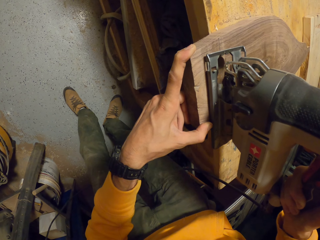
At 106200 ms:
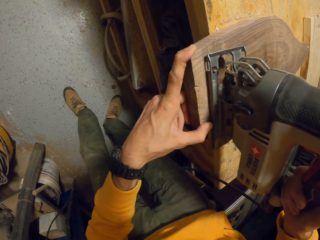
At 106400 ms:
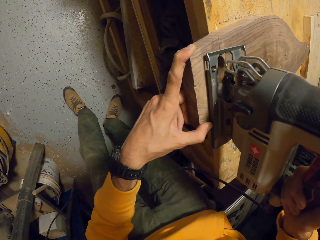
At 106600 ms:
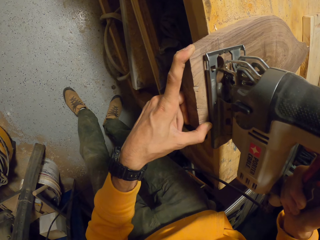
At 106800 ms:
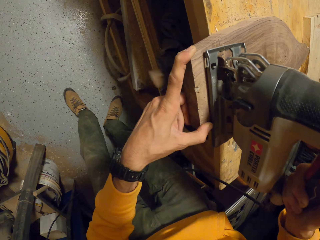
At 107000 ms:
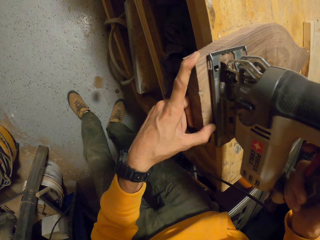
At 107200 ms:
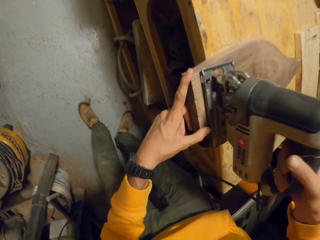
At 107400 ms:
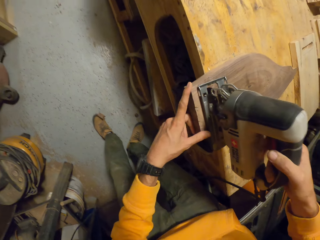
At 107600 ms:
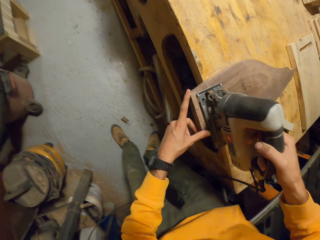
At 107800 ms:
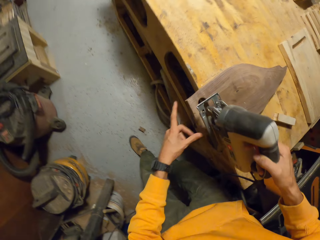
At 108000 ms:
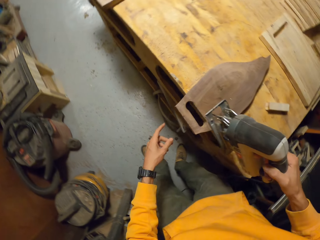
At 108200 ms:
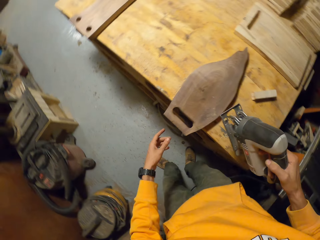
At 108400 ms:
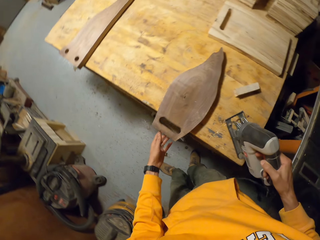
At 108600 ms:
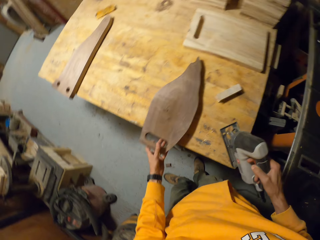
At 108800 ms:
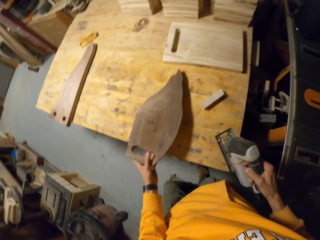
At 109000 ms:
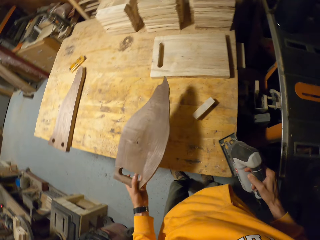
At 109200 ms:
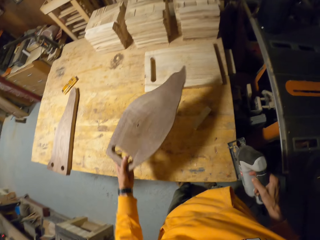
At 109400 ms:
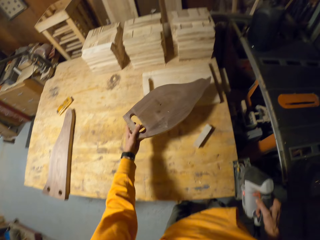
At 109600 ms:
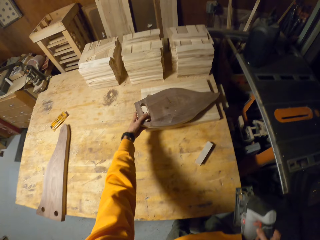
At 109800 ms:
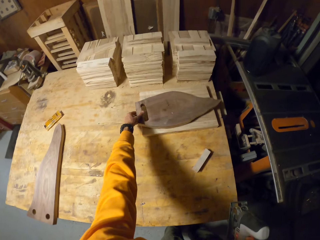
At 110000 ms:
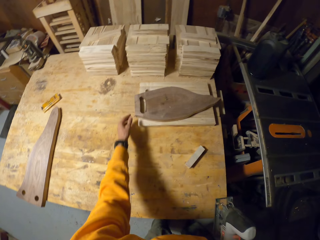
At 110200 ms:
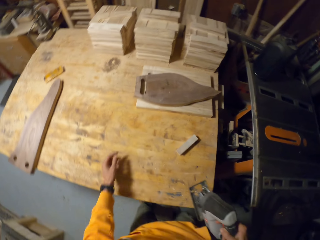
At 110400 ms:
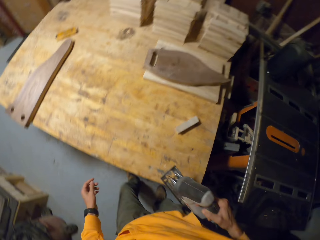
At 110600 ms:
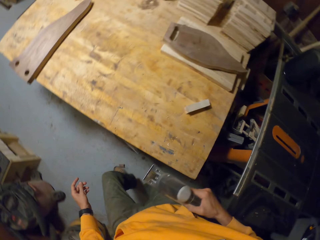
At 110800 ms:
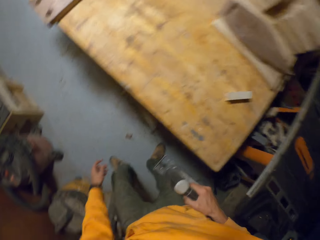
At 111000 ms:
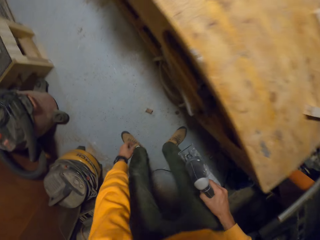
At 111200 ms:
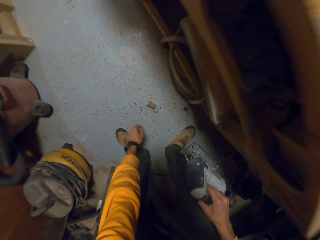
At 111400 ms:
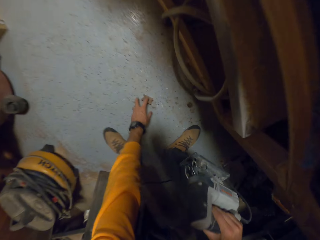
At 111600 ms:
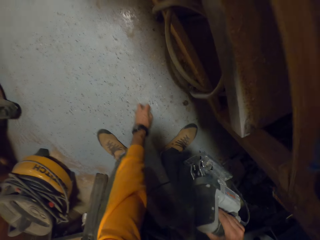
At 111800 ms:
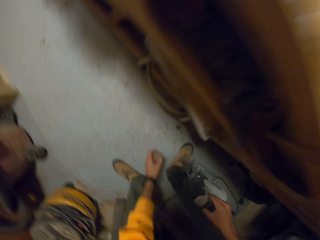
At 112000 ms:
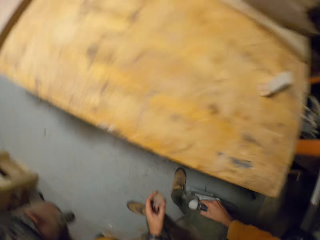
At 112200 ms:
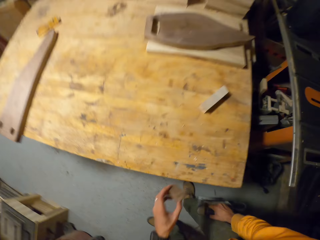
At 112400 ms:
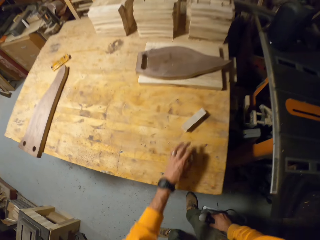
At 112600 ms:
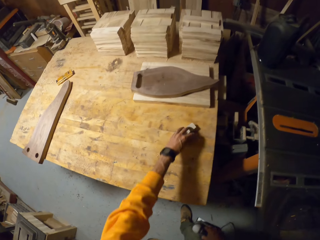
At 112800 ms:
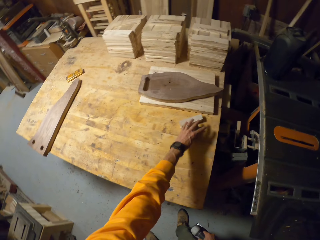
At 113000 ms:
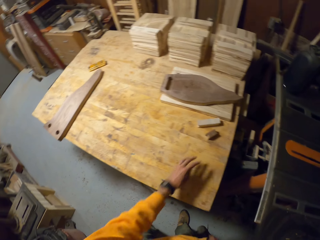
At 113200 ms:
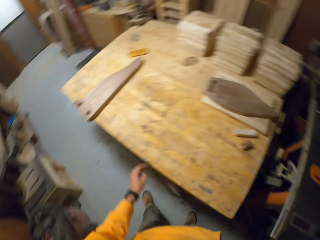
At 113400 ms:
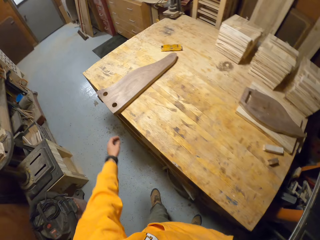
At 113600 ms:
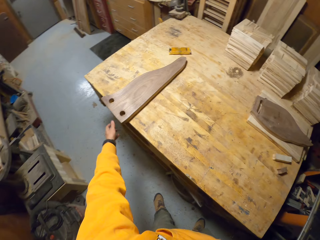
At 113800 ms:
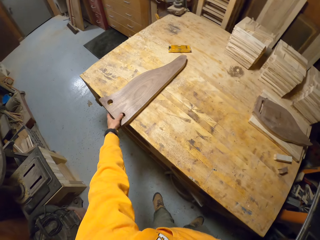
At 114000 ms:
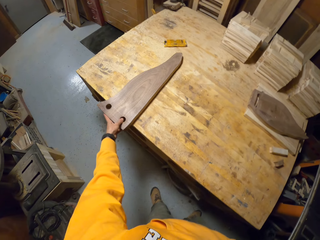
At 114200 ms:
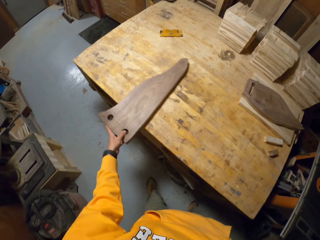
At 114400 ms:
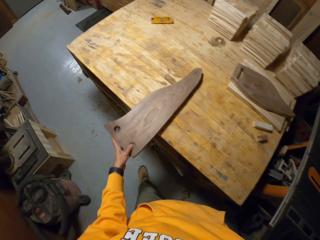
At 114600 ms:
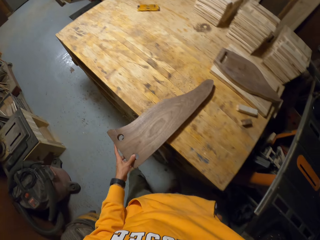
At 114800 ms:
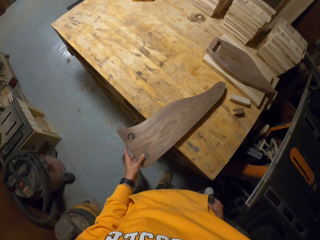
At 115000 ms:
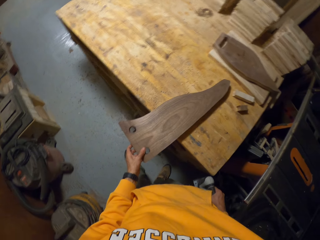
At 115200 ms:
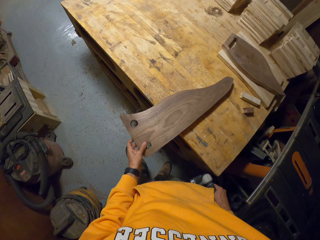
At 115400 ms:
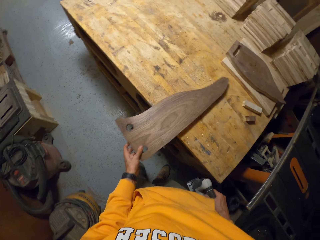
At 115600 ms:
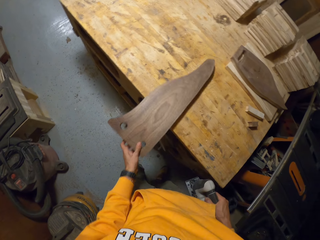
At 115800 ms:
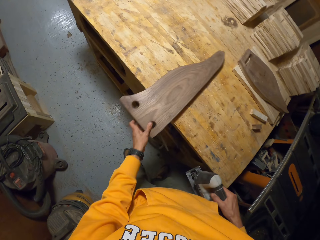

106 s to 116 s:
The camera wearer lifts the portable electric saw from the second wood work with his right hand. He repositions the second wood work on the table with his left hand. He picks the wood and places the wood on the wood. He picks a small piece of wood on the floor with his left hand. He puts the small piece of wood on the table with his left hand. He adjusts the wood work on the table with his left hand. He picks the wood.

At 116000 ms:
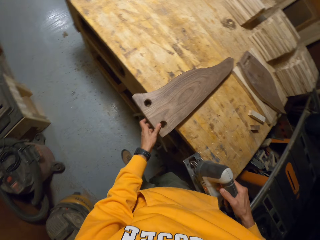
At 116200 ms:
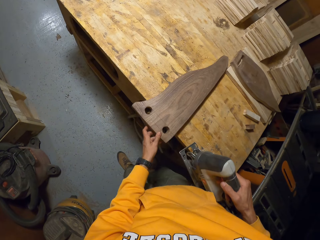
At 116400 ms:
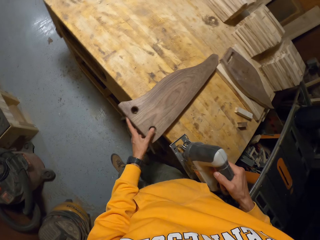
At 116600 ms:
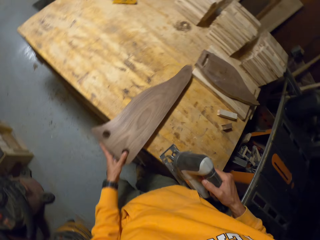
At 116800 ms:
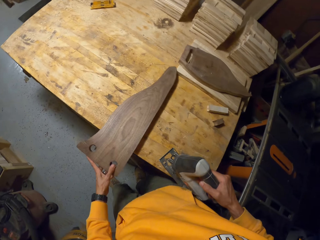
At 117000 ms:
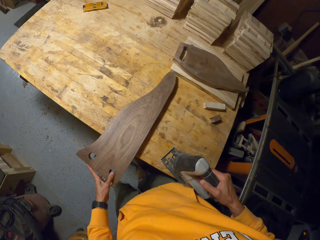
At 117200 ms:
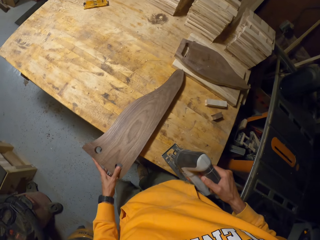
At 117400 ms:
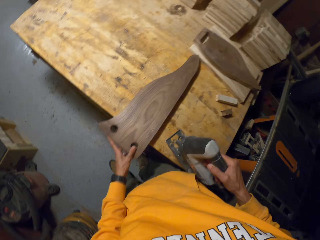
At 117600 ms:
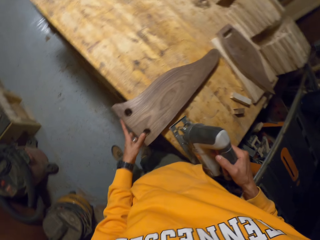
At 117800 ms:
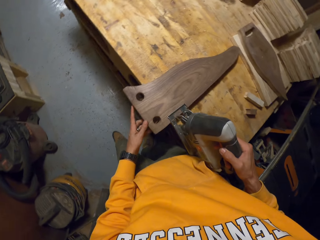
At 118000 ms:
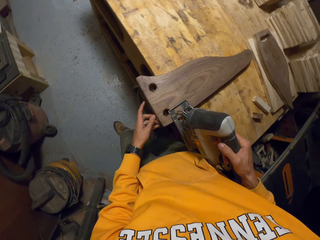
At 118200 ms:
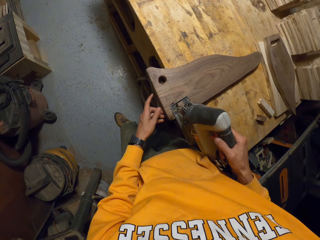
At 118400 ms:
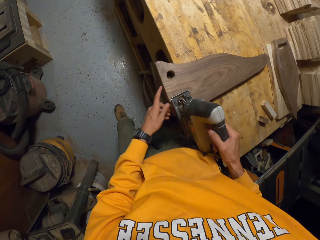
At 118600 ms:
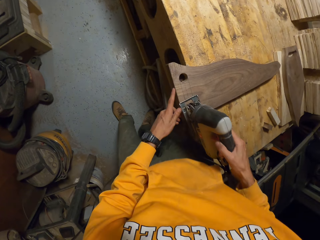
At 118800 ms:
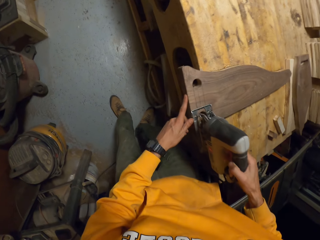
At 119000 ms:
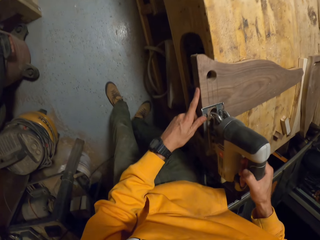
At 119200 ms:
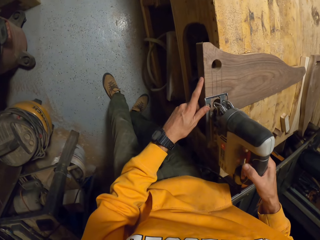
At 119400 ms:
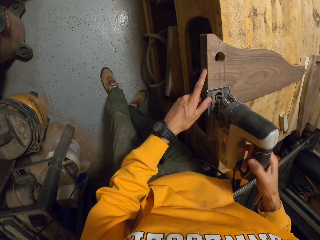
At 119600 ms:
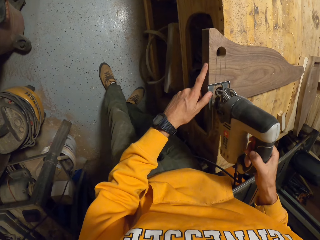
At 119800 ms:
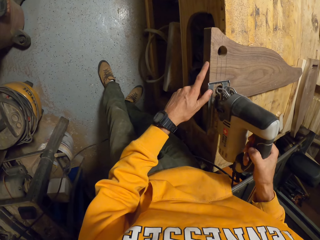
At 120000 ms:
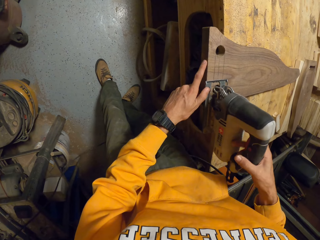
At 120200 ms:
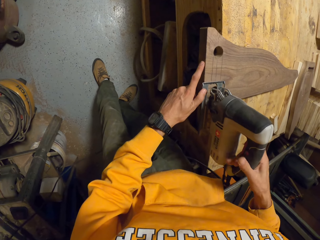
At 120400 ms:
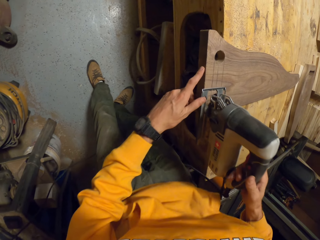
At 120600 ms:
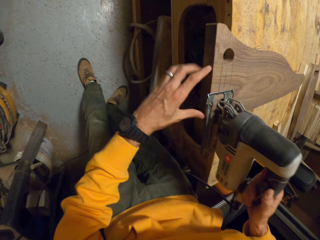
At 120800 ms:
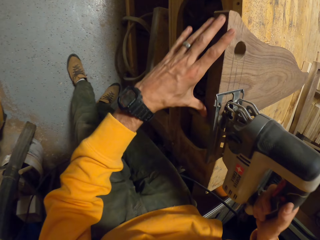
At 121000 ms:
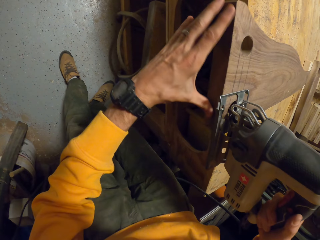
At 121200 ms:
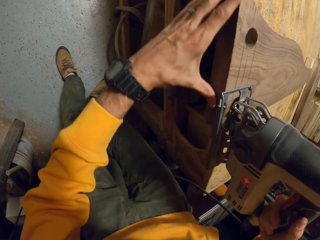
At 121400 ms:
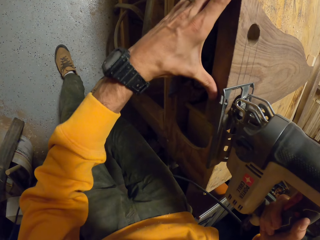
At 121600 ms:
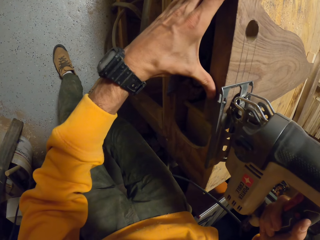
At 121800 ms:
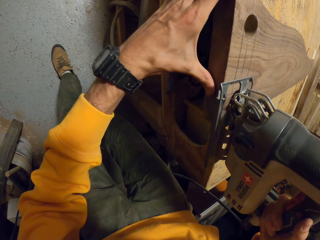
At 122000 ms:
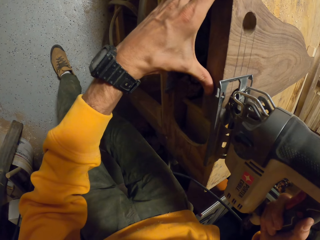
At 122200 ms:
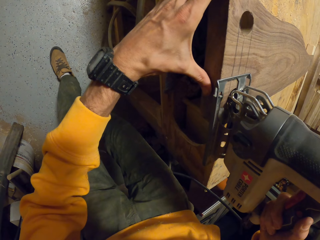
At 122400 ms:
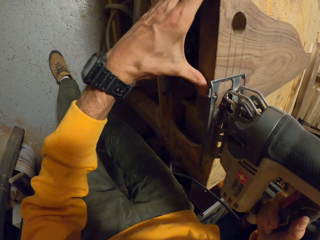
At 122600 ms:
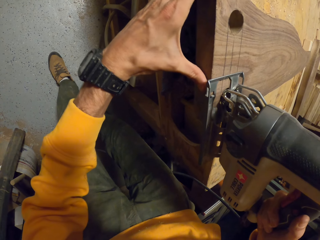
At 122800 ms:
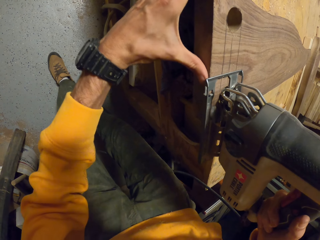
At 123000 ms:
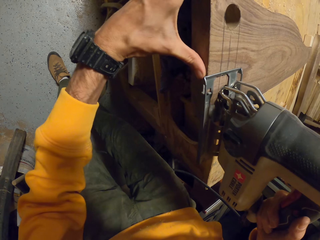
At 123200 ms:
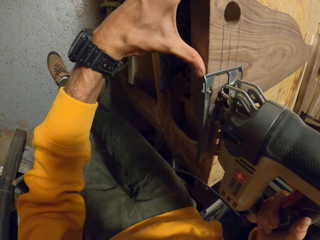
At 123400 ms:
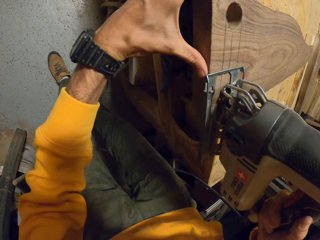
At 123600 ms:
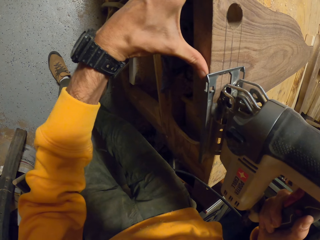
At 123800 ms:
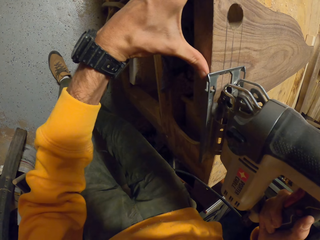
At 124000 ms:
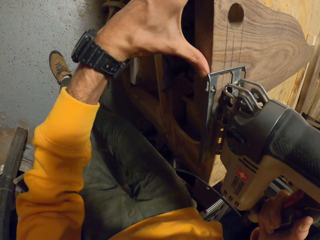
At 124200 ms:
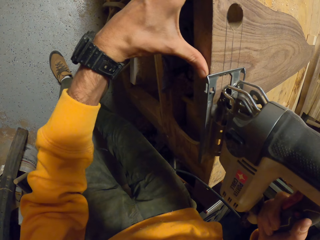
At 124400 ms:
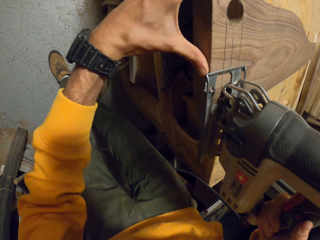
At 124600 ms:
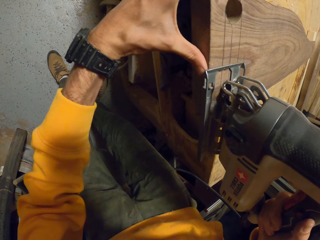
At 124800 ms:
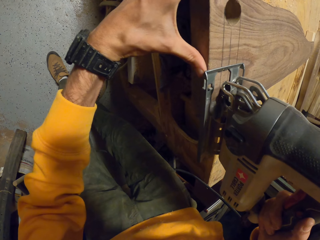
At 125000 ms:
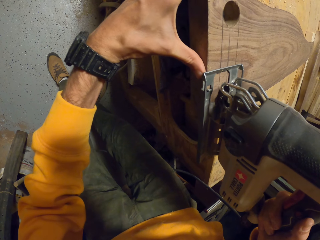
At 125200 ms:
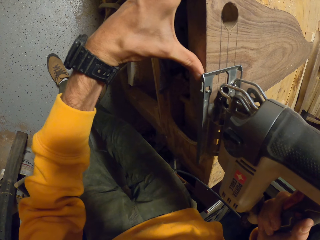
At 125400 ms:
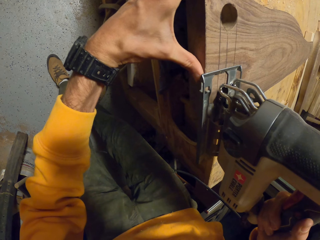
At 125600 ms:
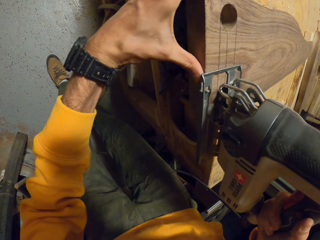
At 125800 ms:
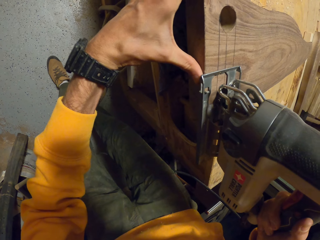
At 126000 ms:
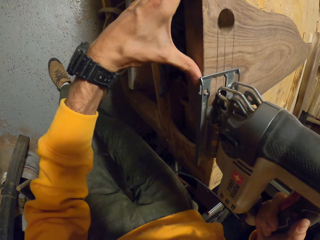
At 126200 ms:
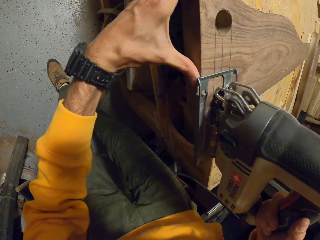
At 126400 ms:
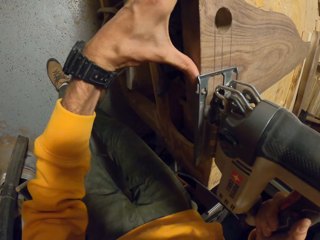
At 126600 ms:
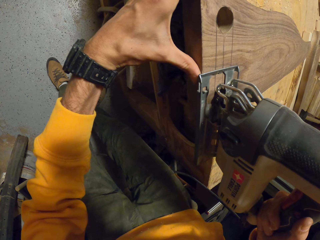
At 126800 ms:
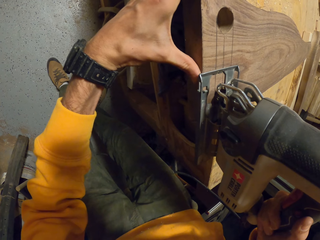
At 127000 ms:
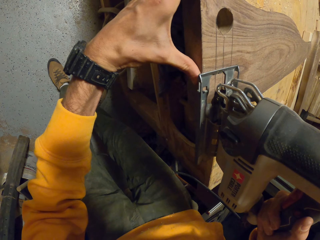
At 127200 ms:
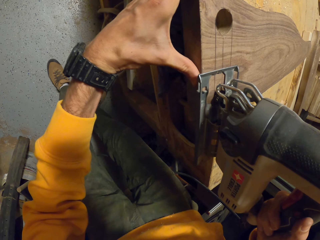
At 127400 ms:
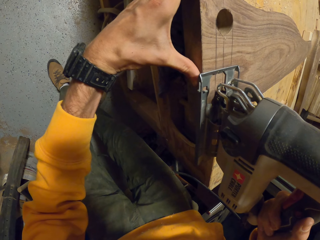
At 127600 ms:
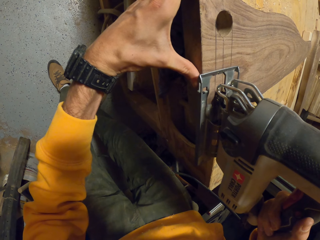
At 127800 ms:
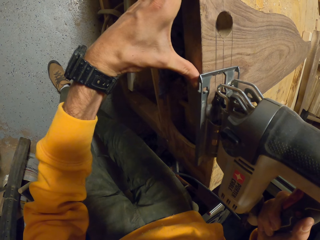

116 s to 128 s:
The camera wearer places the wood on the table. He cuts the wood. He puts the portable electric saw on the wood work with his right hand. He operates the portable electric saw with his right hand. He cuts the second wood work with the portable electric saw in his right hand.
